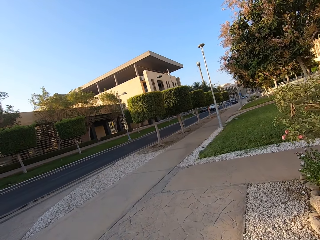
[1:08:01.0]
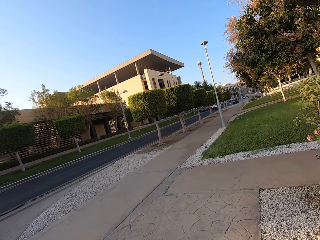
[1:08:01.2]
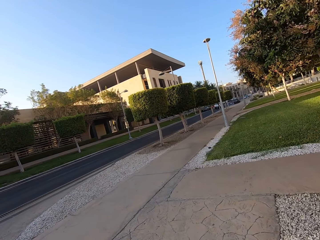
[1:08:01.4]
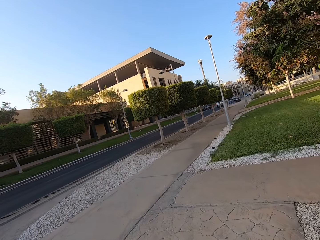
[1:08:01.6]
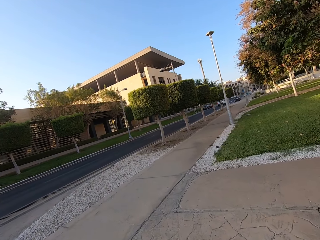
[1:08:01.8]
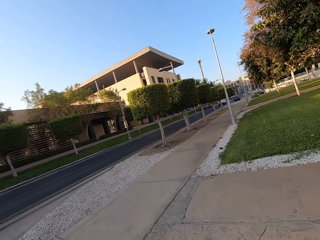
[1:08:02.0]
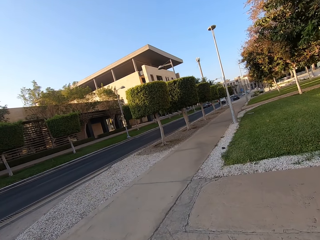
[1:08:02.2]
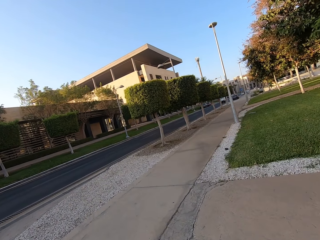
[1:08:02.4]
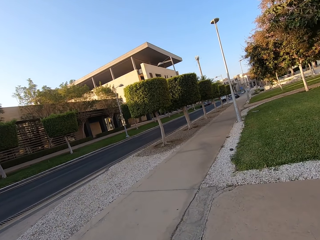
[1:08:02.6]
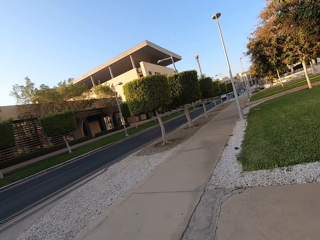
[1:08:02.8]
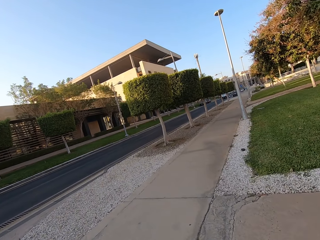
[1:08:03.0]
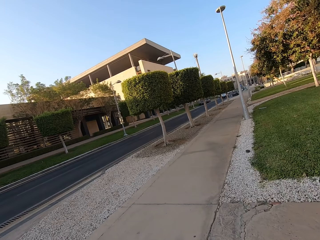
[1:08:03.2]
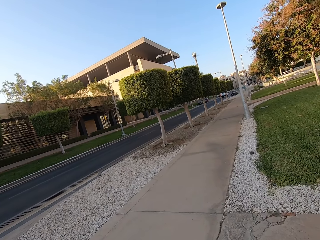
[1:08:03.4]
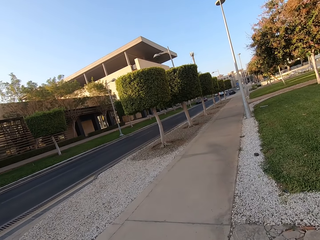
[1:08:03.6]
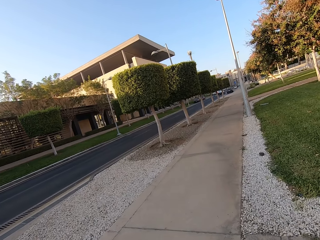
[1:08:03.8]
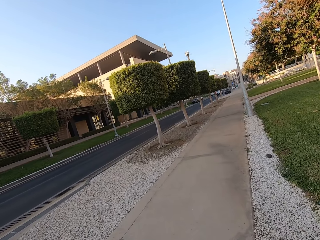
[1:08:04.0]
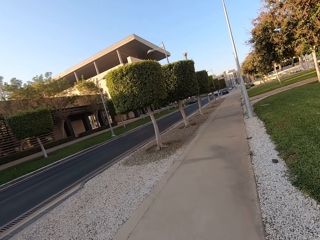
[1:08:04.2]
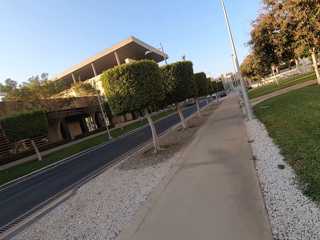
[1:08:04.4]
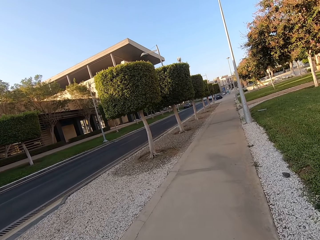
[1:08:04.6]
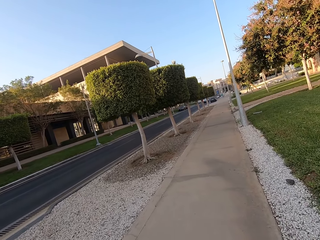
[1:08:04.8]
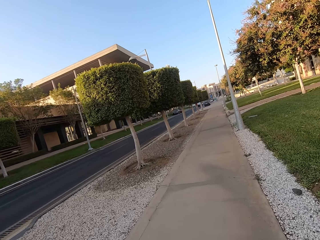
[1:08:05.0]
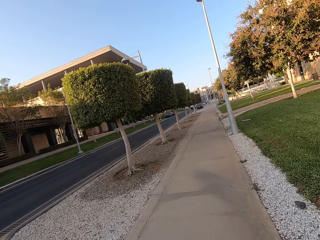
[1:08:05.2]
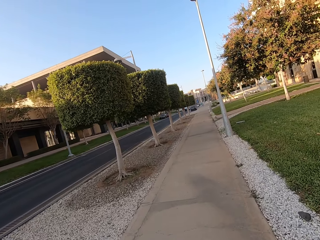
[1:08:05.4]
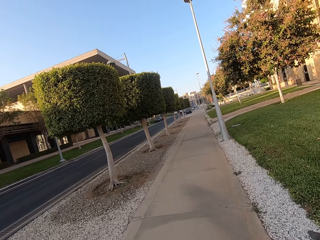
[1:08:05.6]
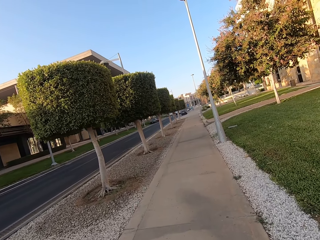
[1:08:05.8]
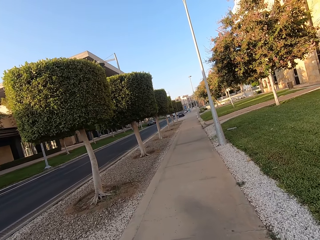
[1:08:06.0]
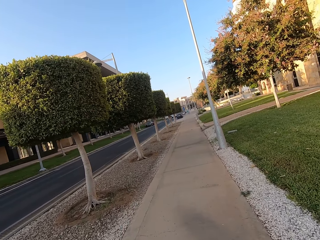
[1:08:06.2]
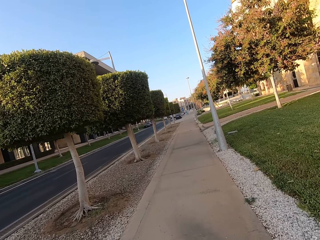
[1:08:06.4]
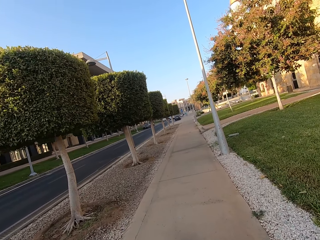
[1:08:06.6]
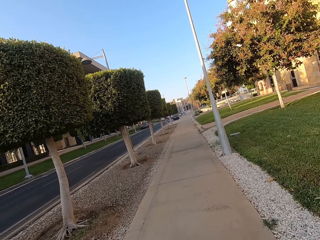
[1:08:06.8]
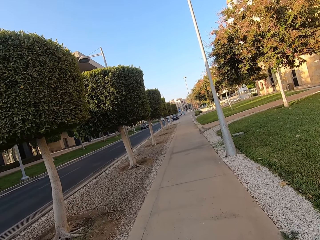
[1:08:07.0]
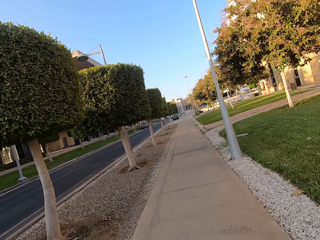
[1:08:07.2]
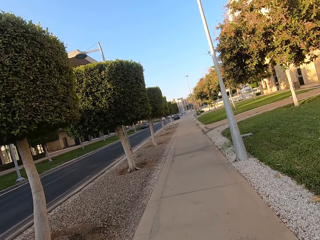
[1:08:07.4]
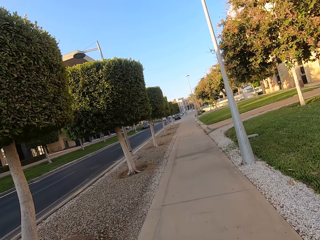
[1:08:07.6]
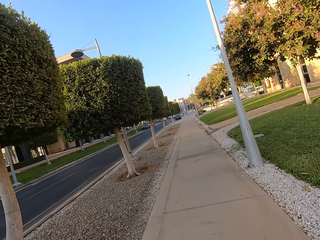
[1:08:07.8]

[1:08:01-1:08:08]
The camera wearer turns to the right side of the sidewalk and walks along the sidewalk.

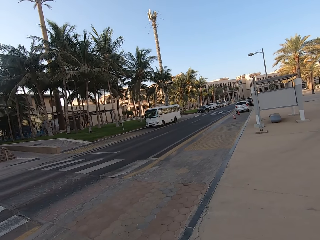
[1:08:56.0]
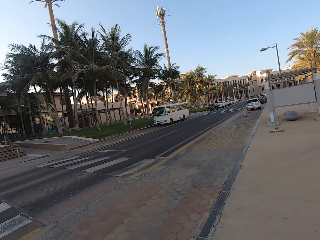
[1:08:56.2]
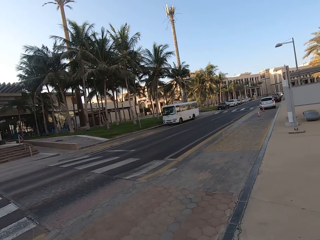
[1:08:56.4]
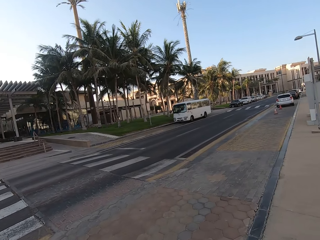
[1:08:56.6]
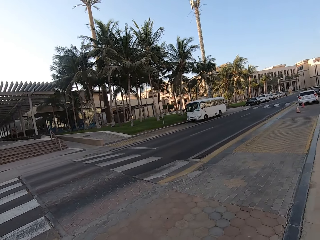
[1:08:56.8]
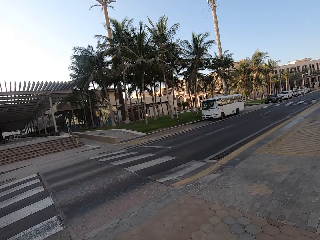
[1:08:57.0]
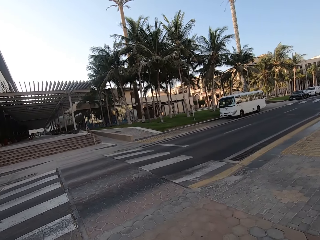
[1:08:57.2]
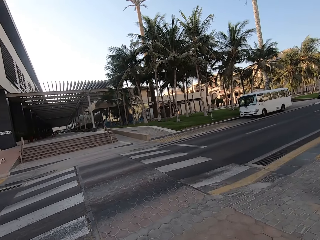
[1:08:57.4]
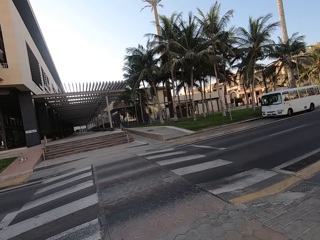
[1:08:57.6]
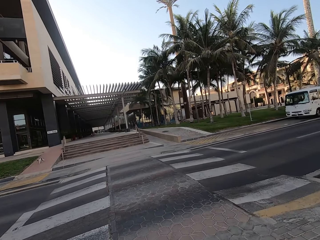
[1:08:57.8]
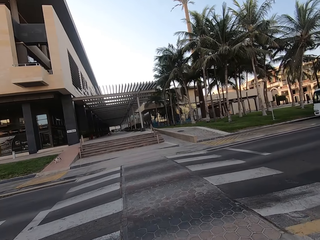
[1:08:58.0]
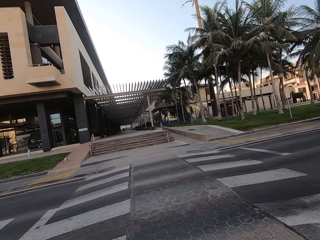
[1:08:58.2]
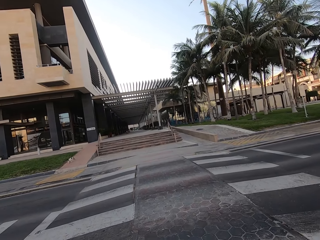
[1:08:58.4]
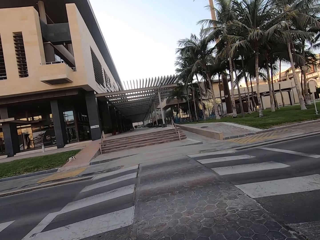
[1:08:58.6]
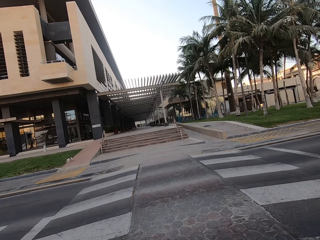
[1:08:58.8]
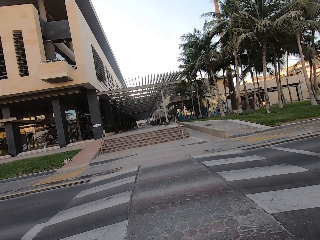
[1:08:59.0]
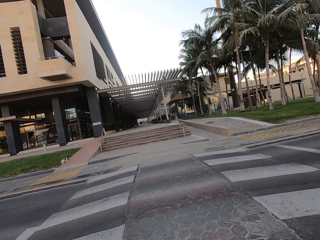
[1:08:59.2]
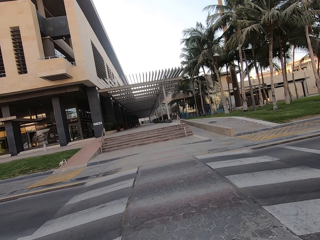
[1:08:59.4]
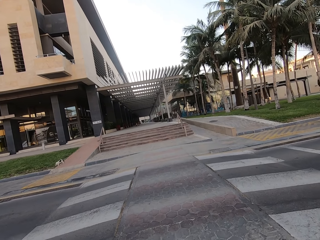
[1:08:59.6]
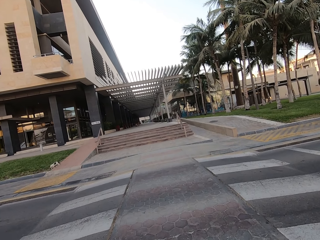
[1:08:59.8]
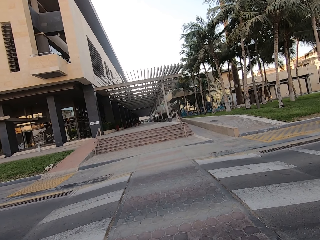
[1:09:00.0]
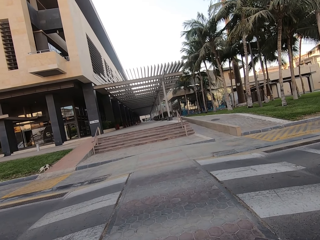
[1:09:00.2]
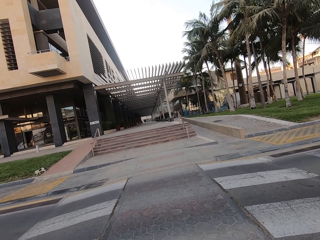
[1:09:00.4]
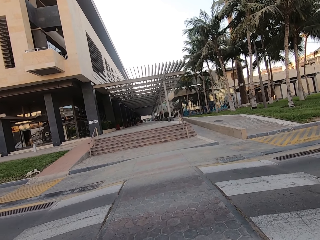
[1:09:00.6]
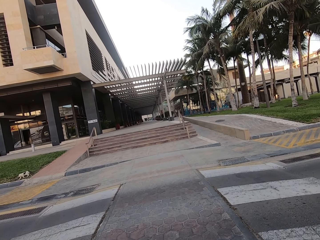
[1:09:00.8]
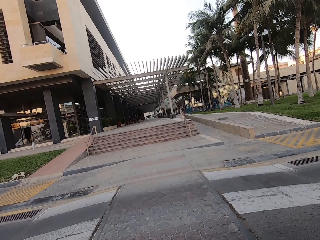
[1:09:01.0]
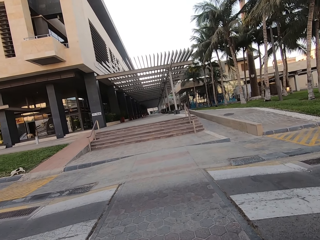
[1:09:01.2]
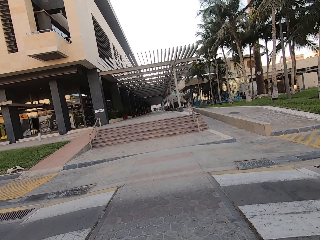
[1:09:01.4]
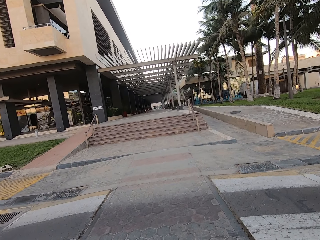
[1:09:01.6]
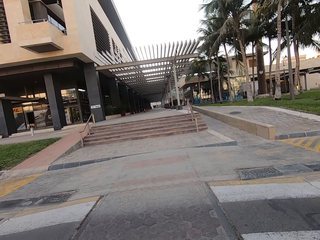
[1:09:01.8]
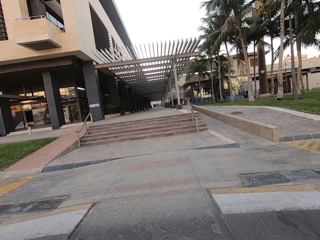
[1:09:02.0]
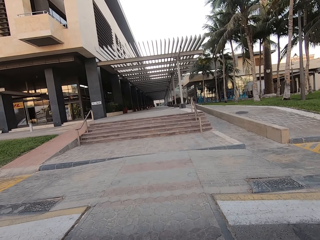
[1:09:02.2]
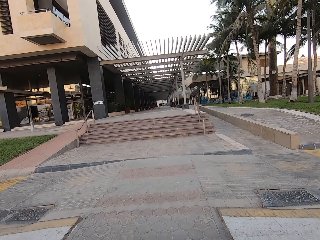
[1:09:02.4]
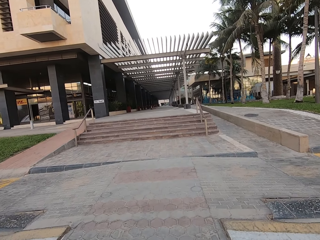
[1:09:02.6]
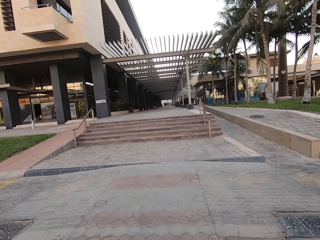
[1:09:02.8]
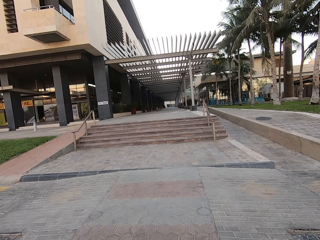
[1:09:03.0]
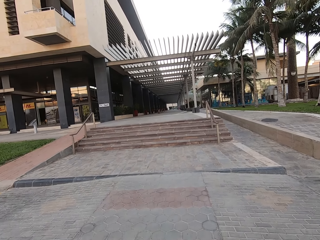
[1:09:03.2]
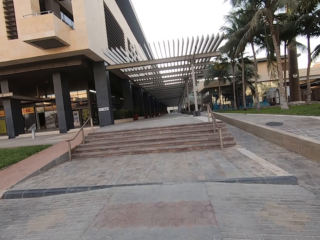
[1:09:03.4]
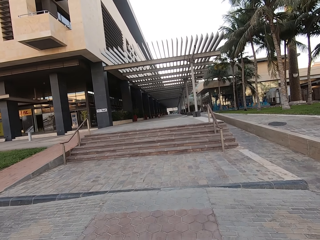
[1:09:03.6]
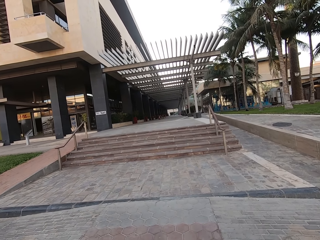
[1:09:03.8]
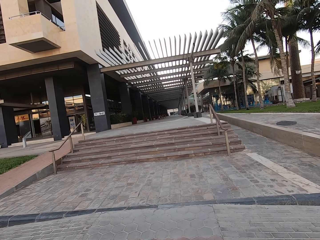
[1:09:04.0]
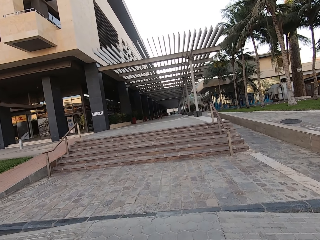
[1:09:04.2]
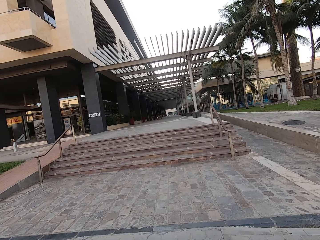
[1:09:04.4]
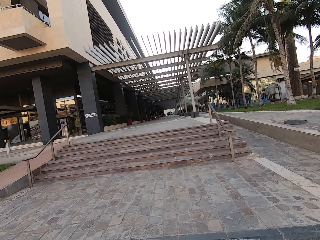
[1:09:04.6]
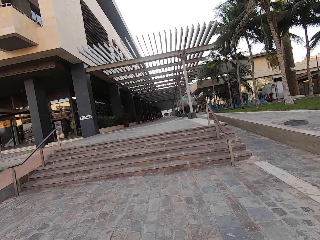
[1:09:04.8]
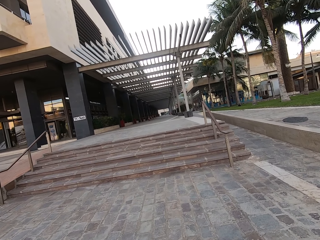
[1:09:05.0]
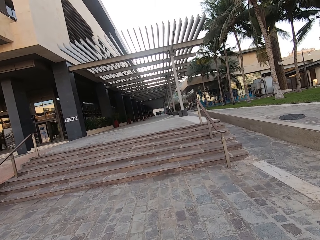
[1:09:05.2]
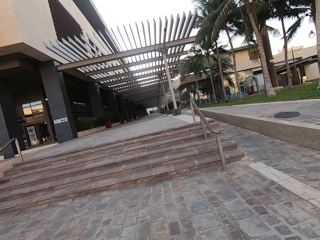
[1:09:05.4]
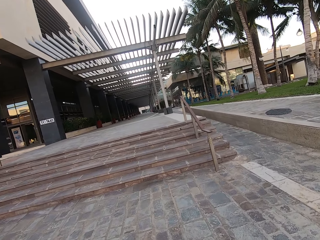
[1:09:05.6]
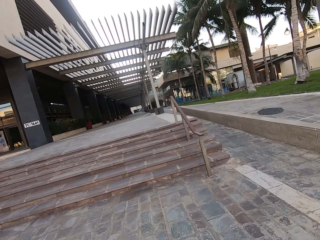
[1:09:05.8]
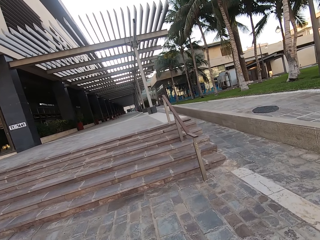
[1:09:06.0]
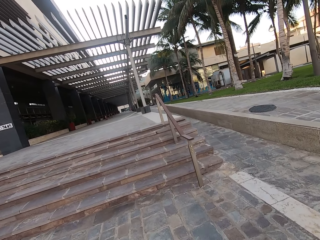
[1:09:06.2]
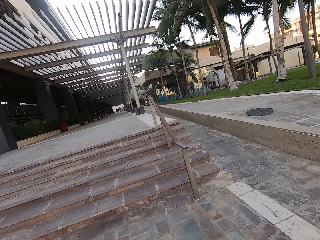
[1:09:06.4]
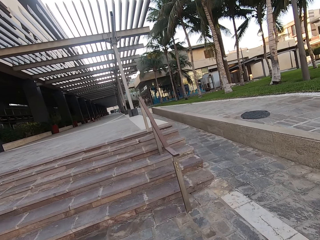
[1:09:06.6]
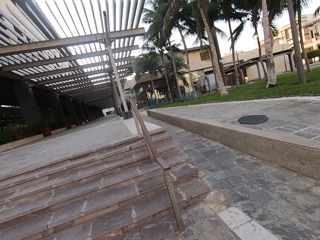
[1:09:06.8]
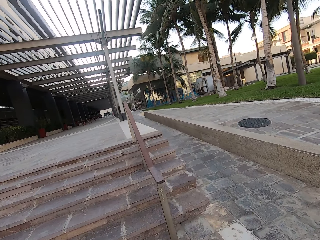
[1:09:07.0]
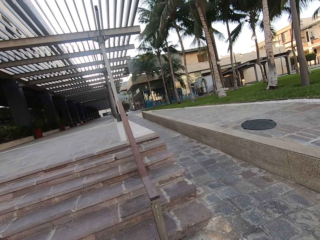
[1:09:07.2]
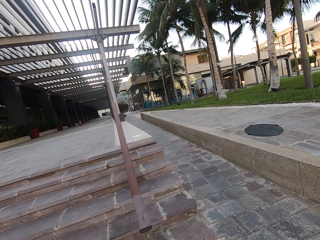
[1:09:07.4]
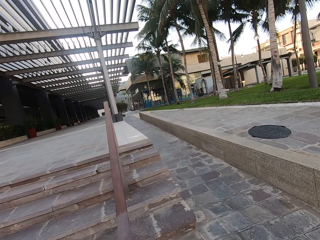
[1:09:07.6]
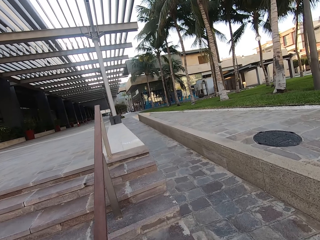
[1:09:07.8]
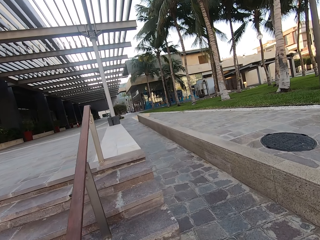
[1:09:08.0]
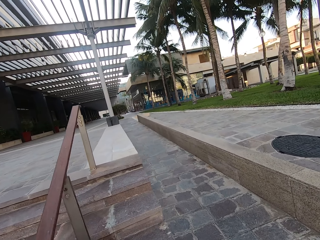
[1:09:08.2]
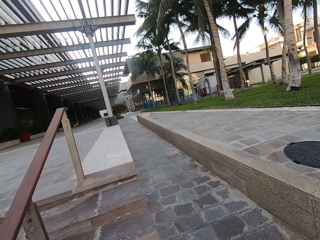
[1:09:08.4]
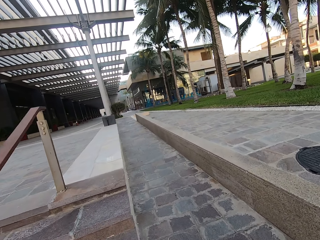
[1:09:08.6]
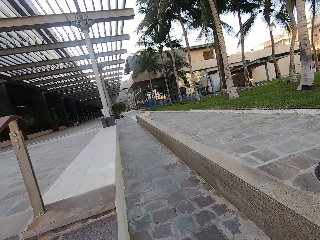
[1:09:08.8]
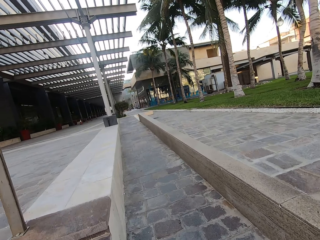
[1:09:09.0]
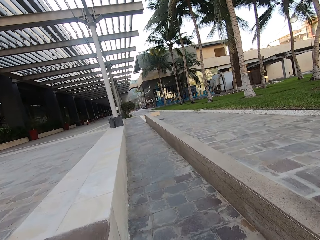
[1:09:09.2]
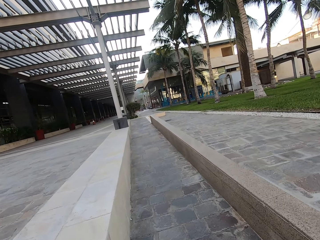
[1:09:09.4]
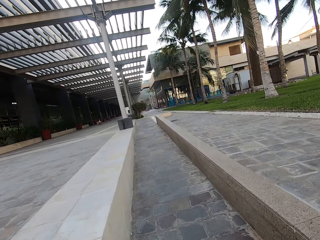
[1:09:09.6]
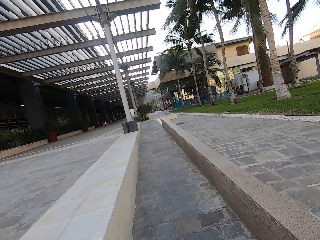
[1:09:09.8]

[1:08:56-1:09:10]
The camera wearer crosses the road. They walk along the building.
